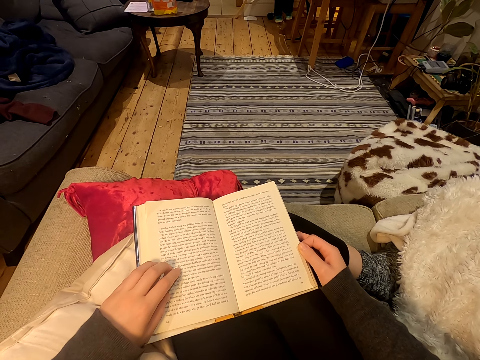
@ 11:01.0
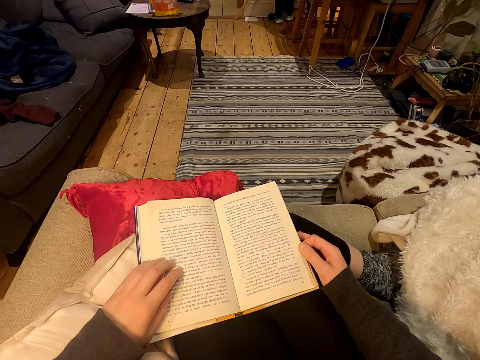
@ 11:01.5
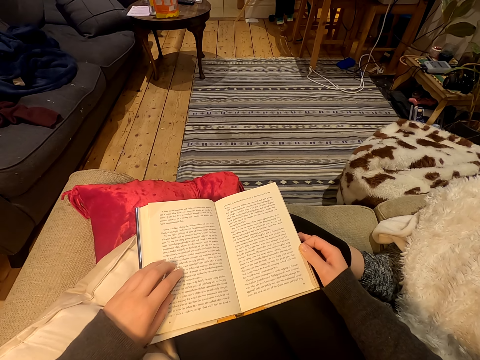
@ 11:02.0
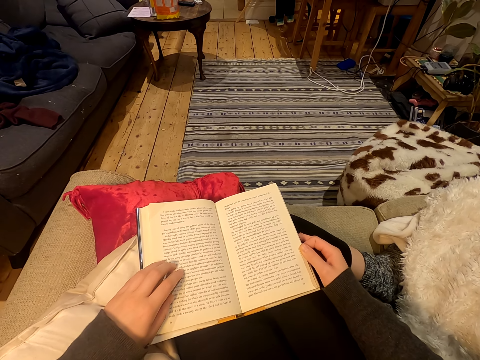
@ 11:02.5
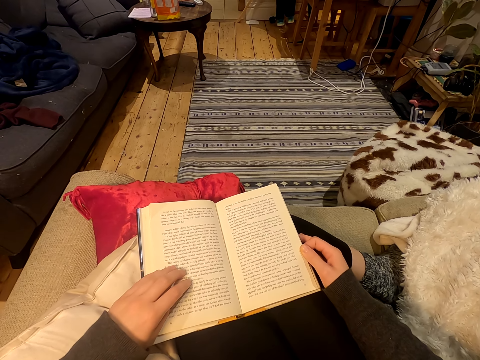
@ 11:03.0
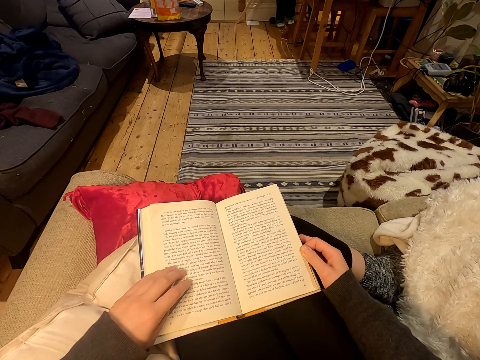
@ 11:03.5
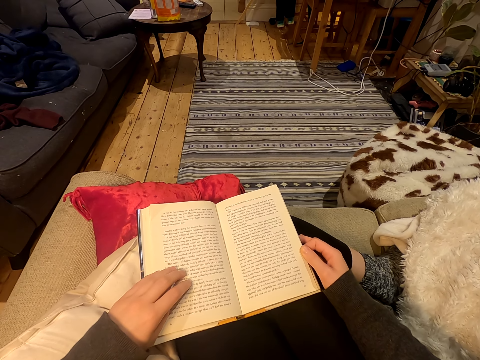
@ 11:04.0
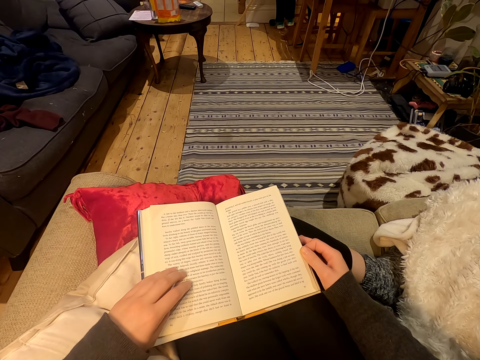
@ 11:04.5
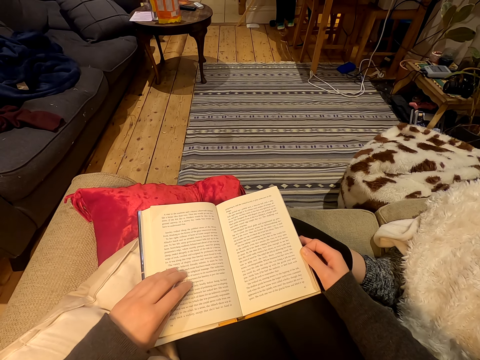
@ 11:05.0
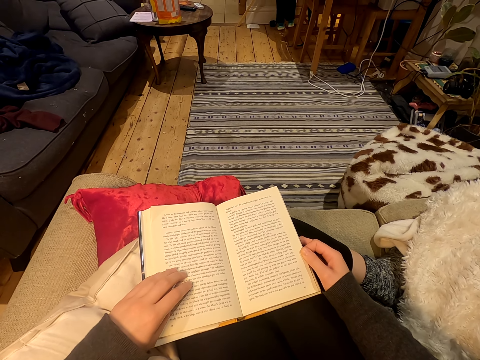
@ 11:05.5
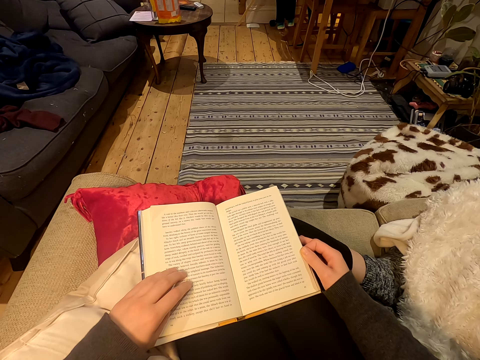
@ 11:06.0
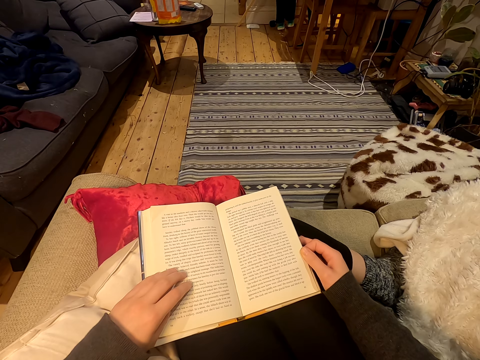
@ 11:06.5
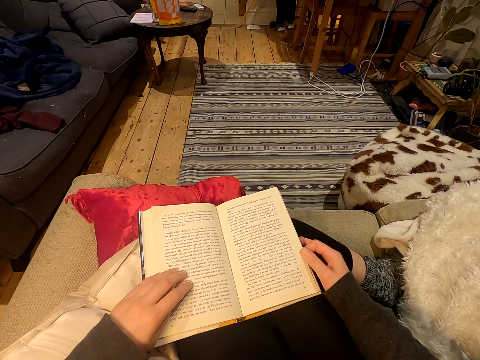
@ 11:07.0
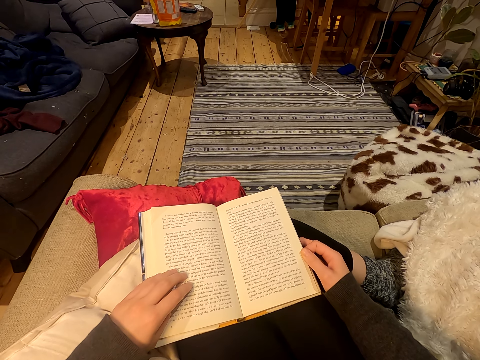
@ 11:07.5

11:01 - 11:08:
The camera wearer moves fingers.

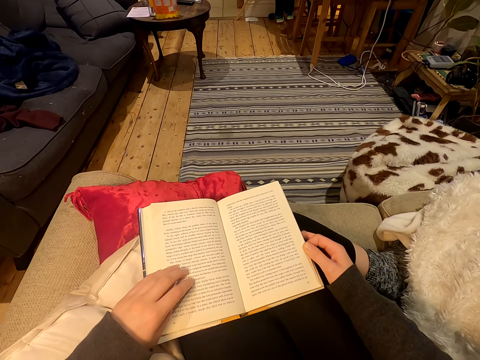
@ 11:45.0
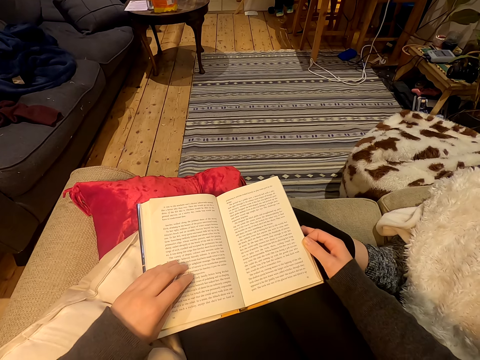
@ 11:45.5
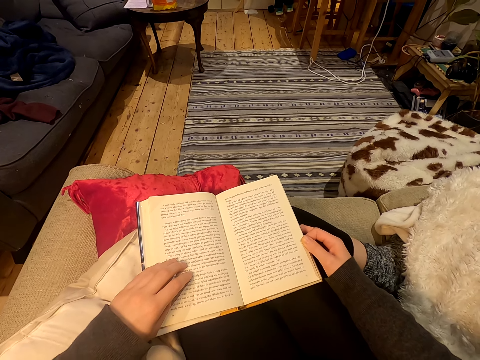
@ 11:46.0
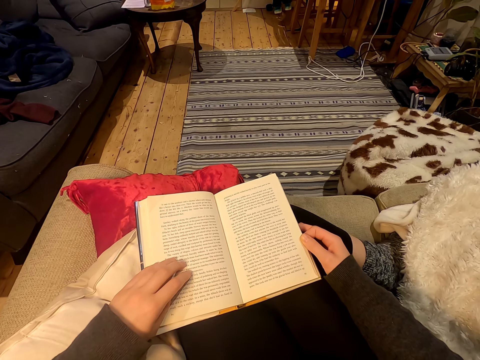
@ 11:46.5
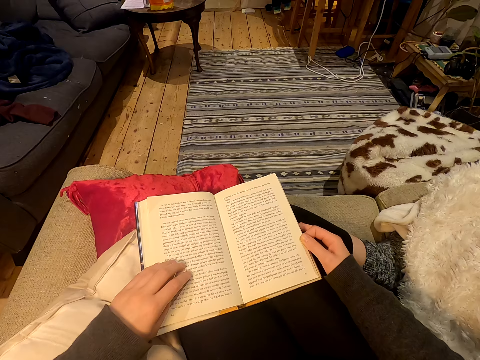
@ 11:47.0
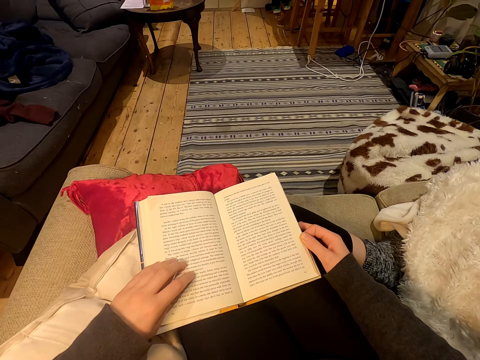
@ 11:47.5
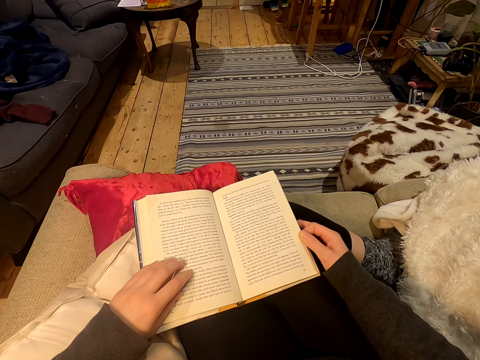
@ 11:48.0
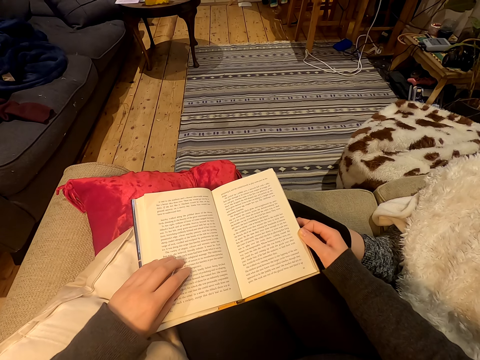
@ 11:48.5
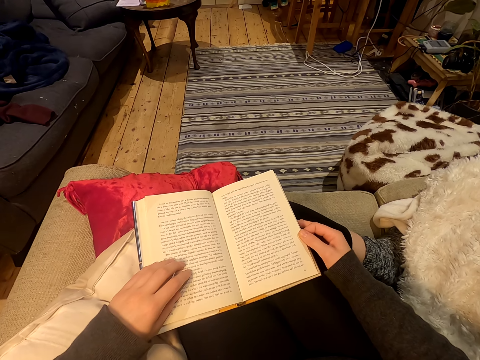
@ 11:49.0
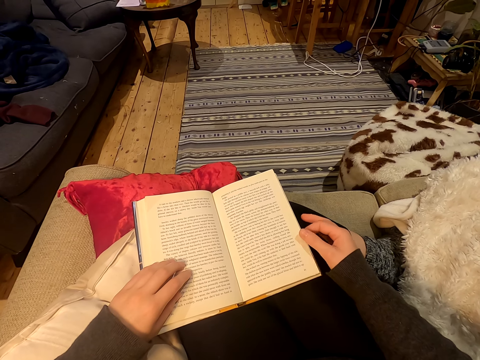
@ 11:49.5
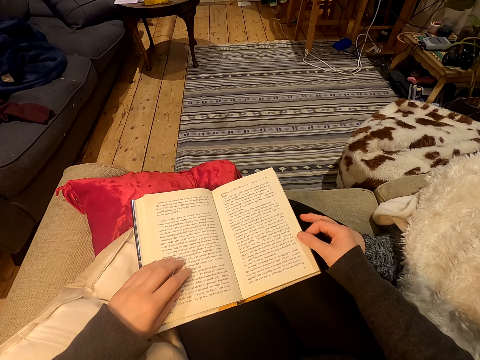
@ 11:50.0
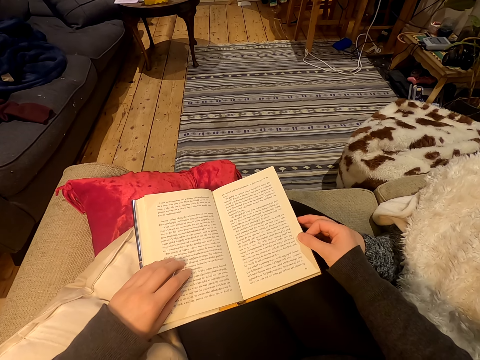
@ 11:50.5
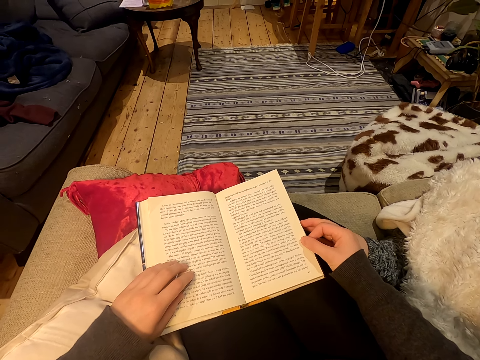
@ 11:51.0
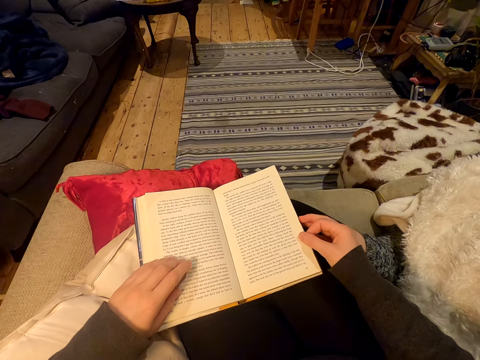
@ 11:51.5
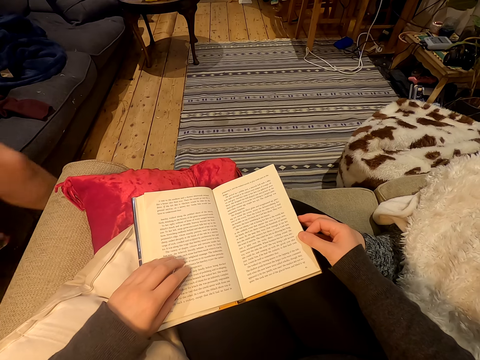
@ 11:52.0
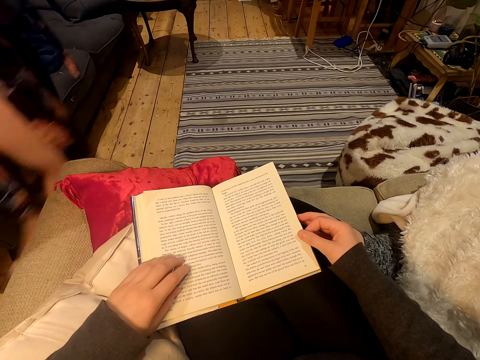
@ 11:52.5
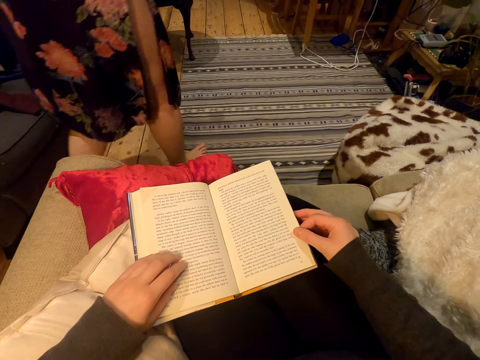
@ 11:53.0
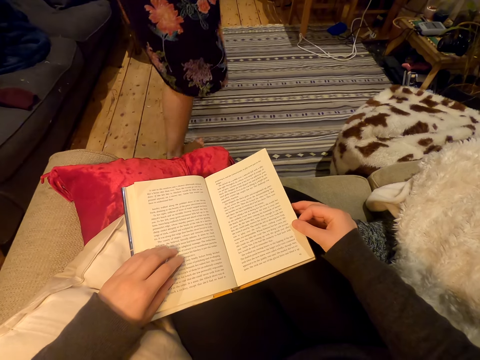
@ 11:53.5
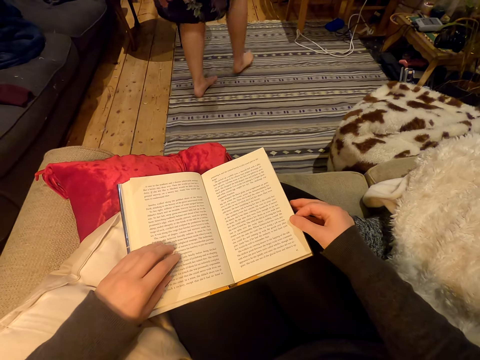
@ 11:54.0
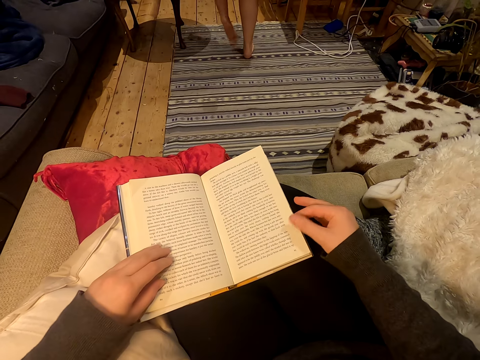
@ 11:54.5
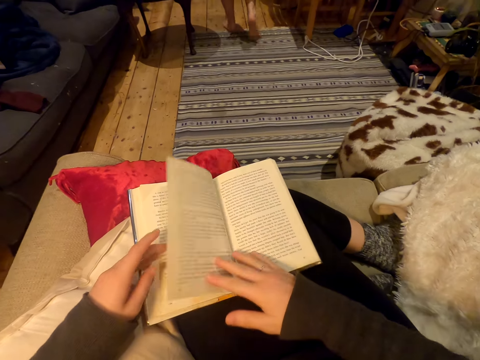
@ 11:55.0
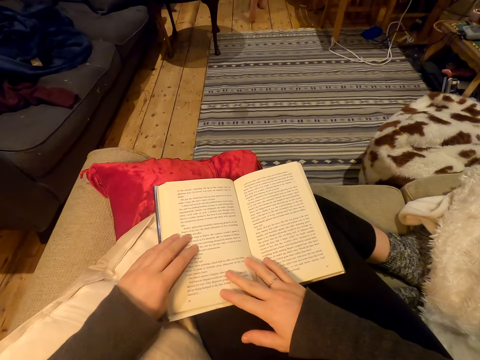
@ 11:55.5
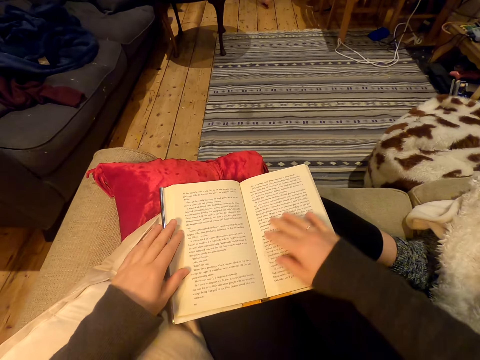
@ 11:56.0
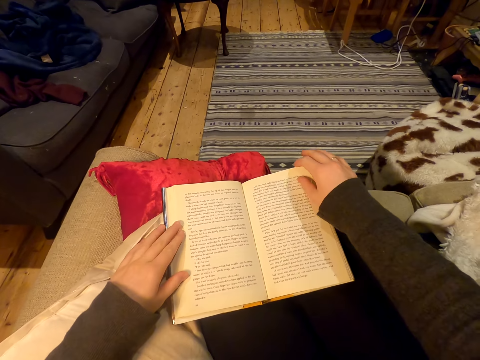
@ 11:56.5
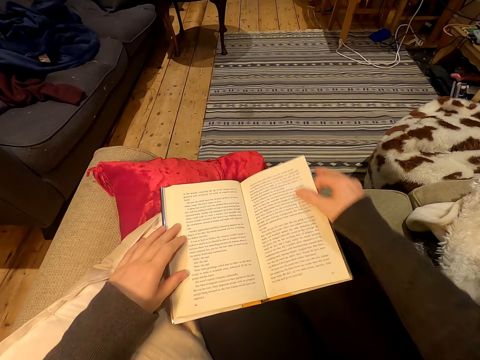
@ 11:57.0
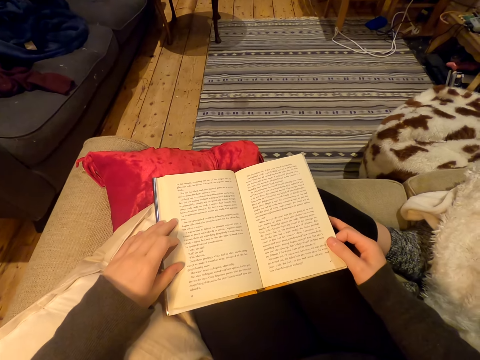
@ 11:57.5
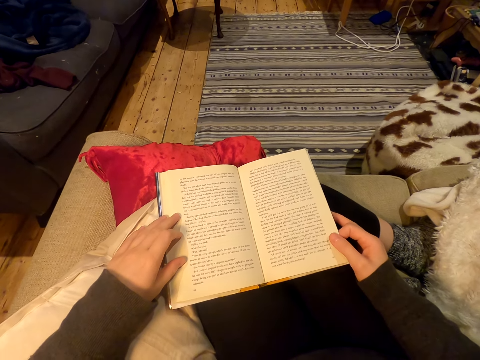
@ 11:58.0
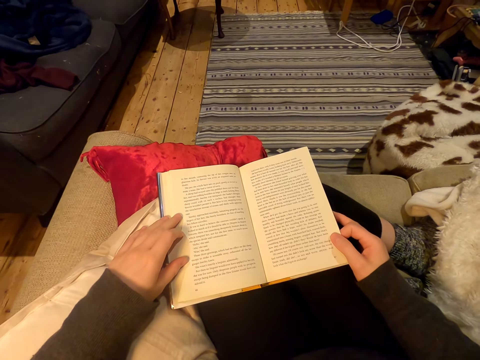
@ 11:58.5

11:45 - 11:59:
The camera wearer moves fingers and speaks. A woman walks by. The camera wearer turns a page. They move hands and hold the page.

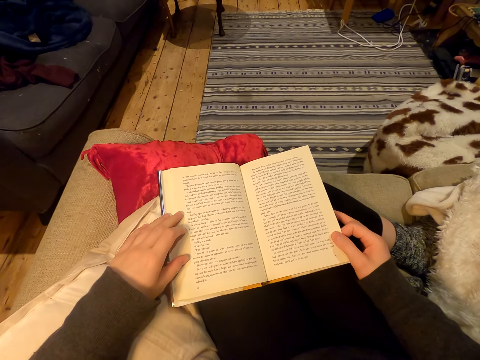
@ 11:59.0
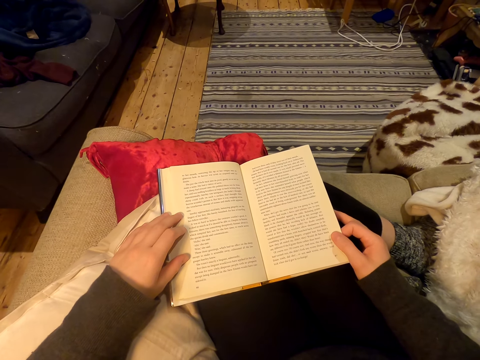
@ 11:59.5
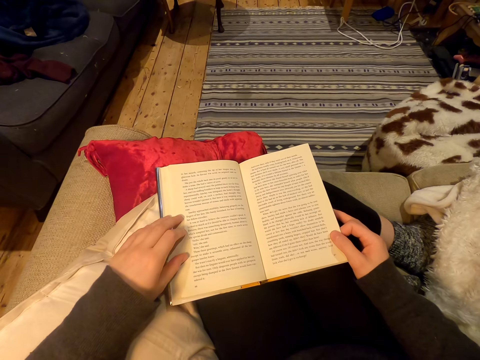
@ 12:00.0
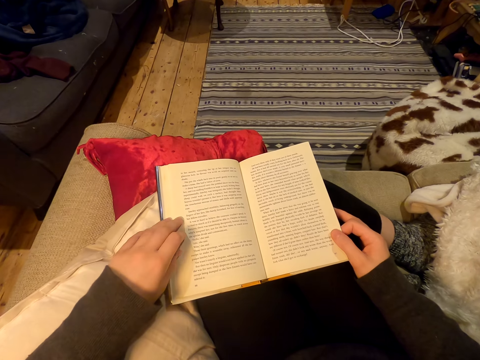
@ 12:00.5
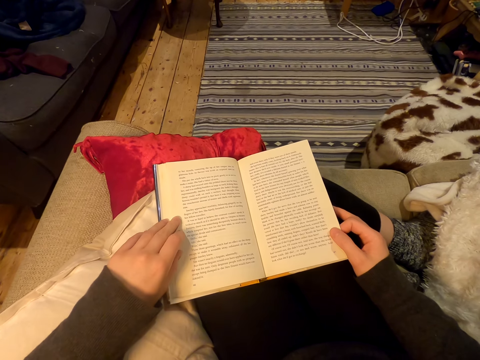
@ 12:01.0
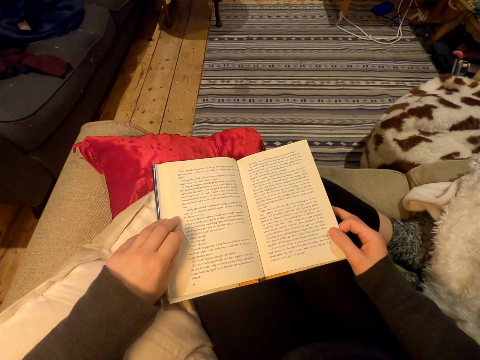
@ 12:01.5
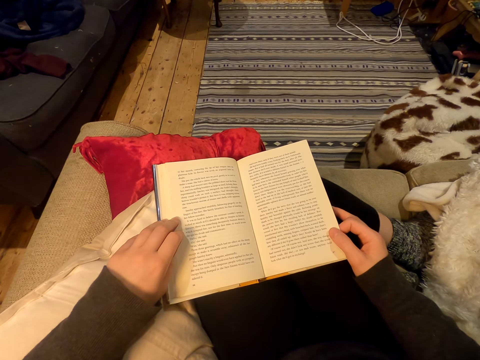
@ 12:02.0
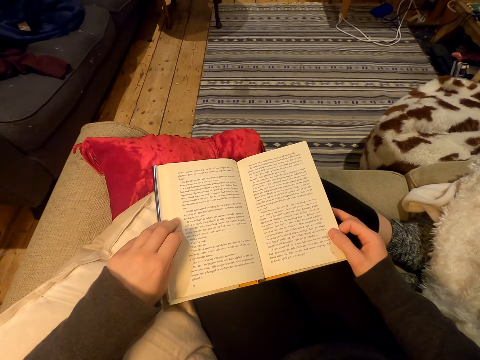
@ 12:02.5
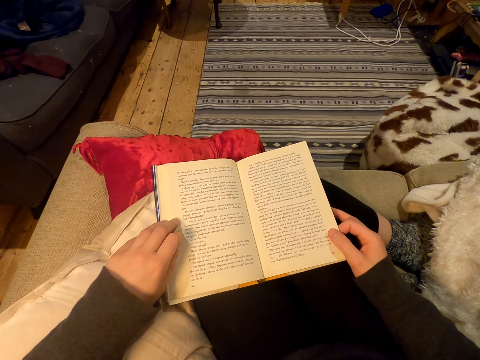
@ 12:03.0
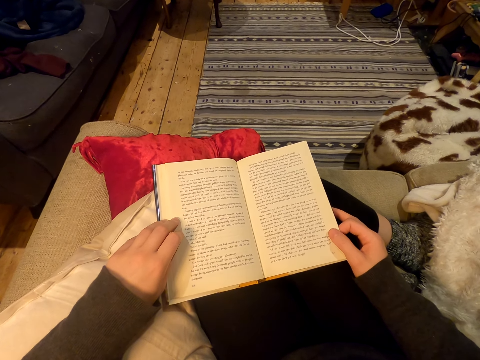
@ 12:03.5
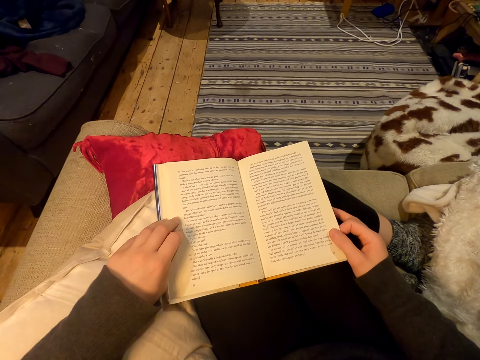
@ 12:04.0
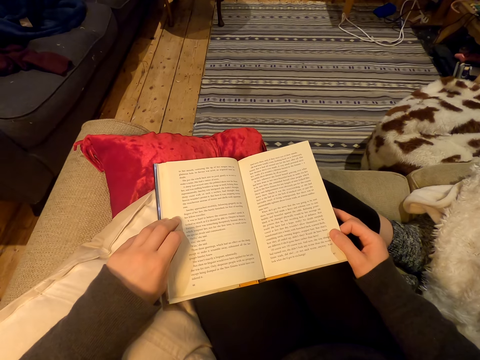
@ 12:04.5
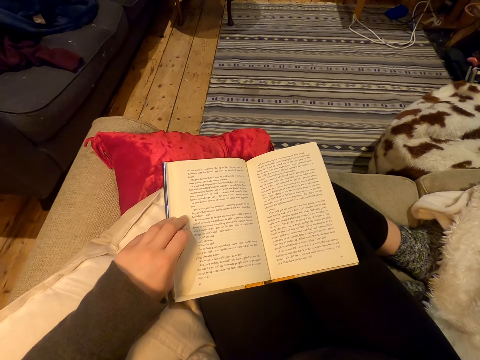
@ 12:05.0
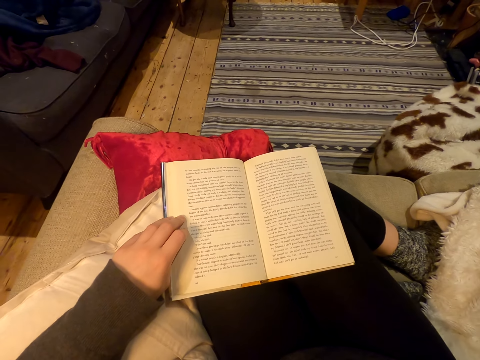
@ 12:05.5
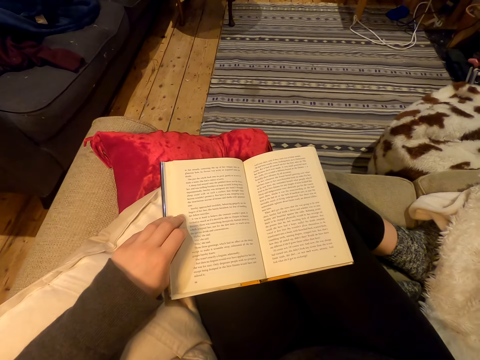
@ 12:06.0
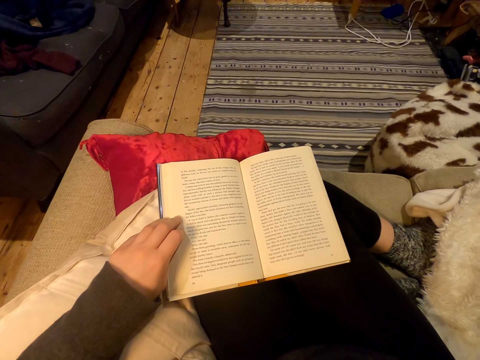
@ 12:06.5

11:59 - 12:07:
The camera wearer moves their hand. They move their hand again. They lift their hand.
